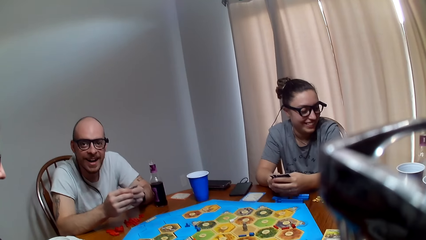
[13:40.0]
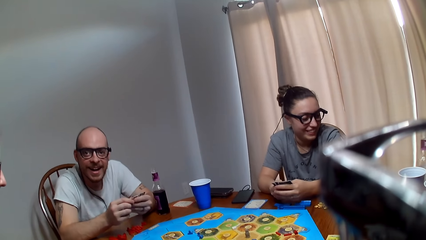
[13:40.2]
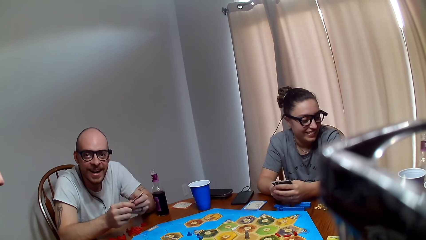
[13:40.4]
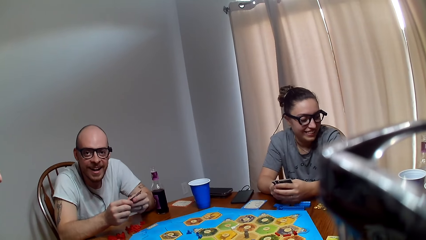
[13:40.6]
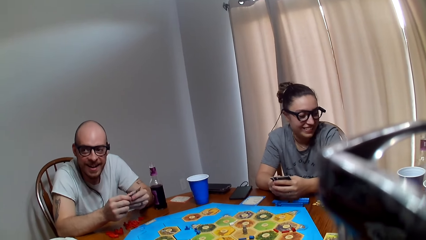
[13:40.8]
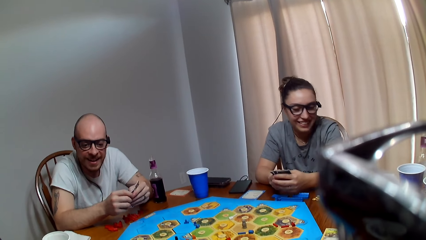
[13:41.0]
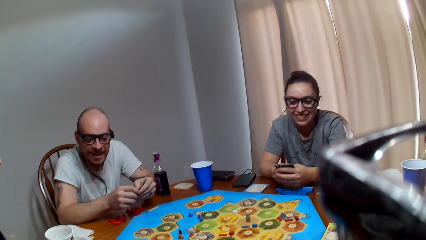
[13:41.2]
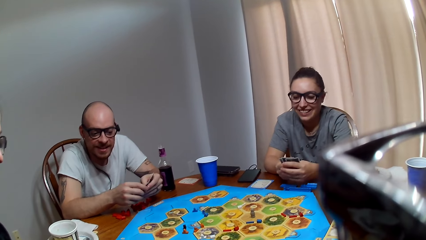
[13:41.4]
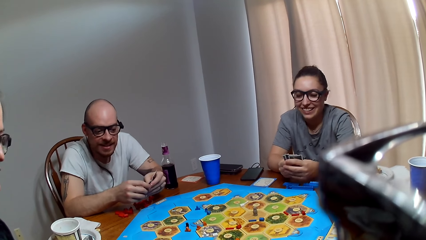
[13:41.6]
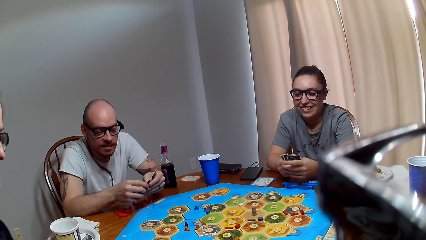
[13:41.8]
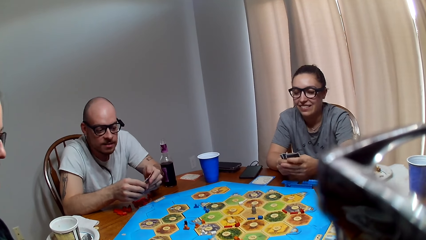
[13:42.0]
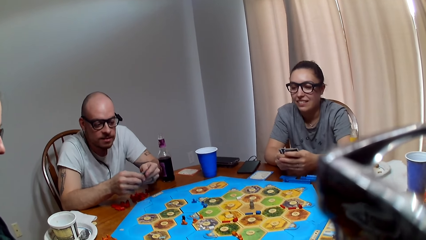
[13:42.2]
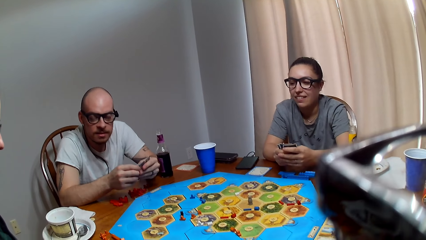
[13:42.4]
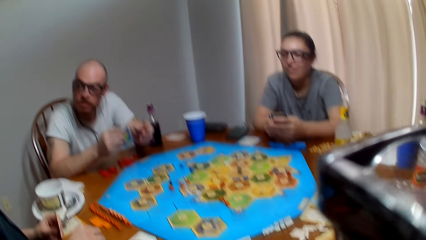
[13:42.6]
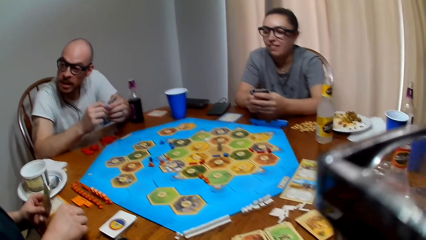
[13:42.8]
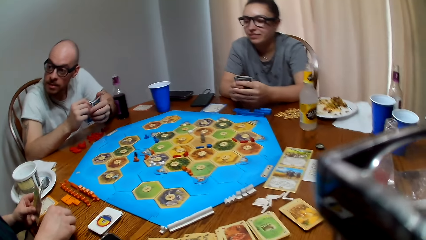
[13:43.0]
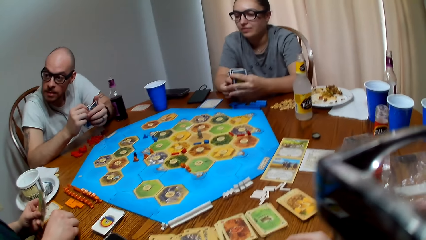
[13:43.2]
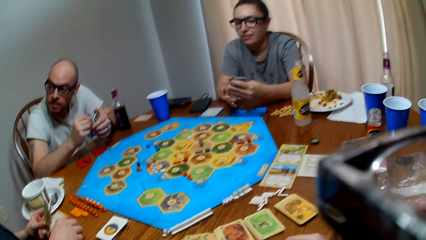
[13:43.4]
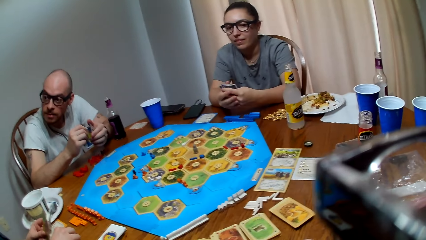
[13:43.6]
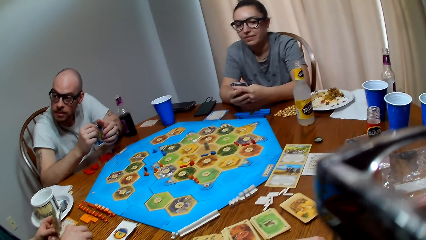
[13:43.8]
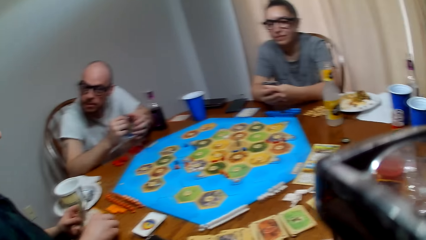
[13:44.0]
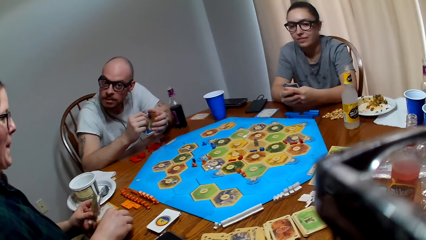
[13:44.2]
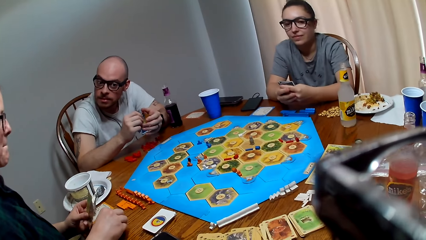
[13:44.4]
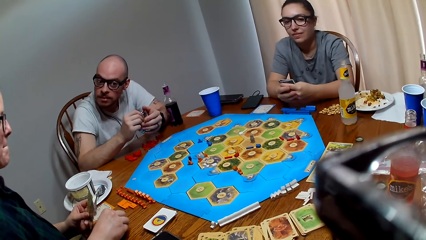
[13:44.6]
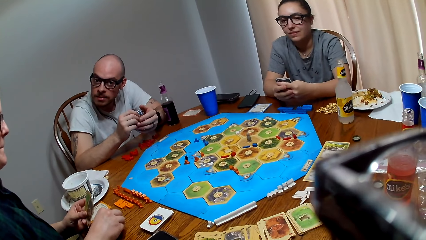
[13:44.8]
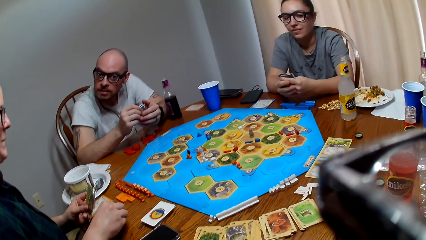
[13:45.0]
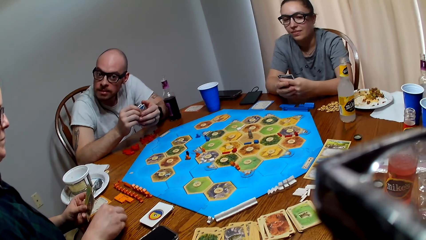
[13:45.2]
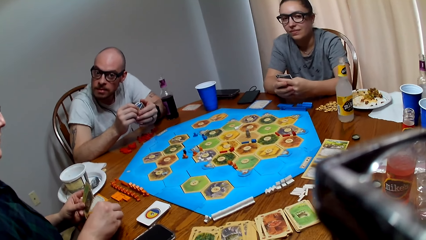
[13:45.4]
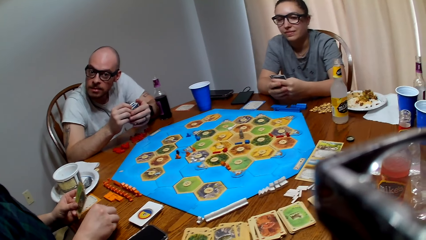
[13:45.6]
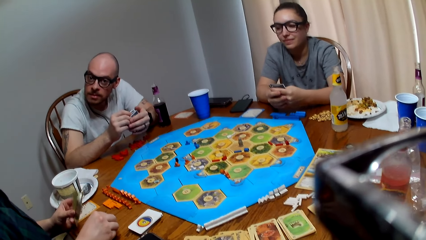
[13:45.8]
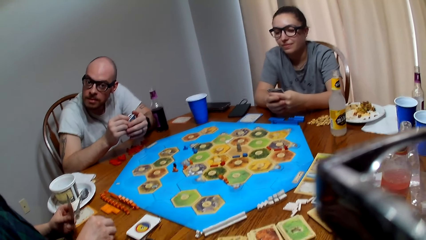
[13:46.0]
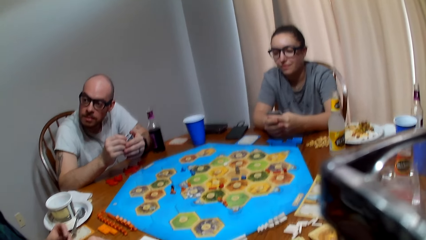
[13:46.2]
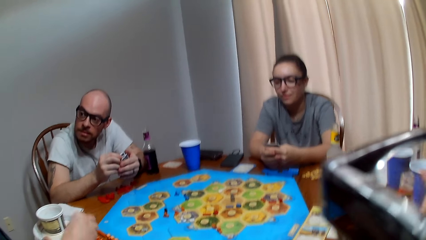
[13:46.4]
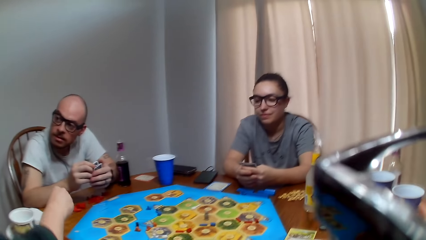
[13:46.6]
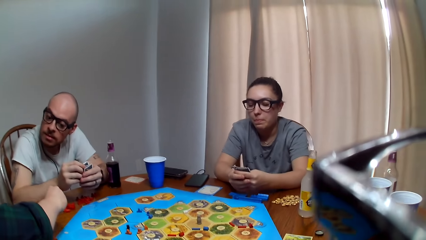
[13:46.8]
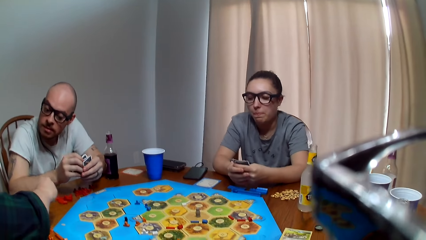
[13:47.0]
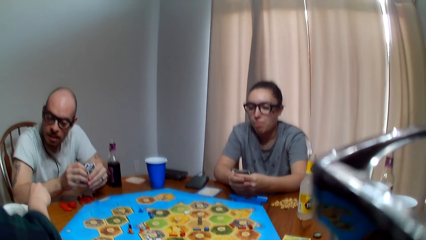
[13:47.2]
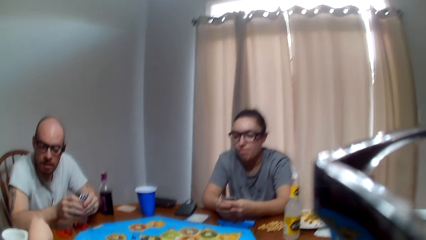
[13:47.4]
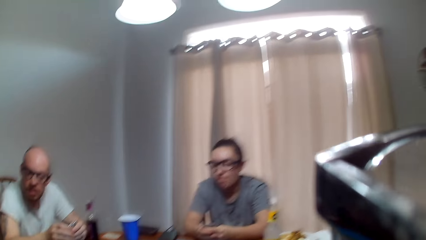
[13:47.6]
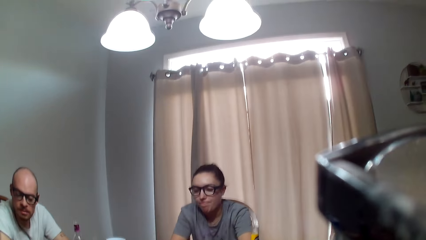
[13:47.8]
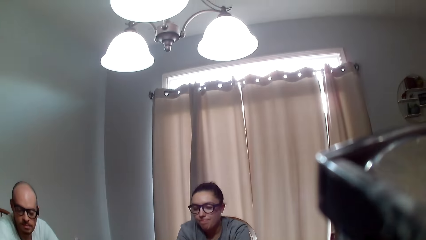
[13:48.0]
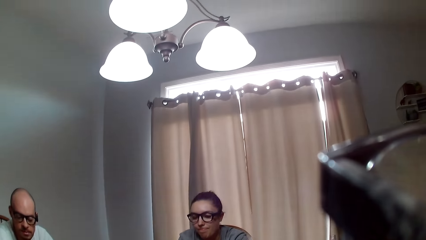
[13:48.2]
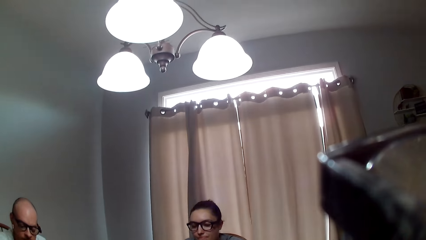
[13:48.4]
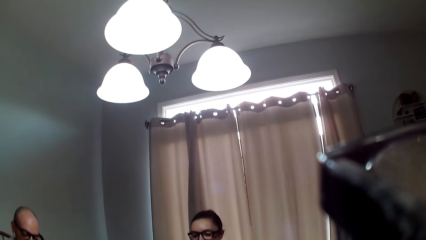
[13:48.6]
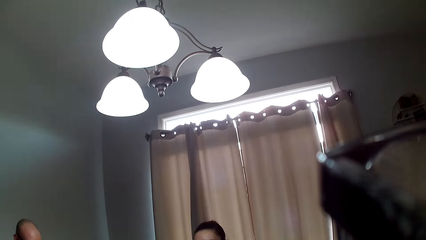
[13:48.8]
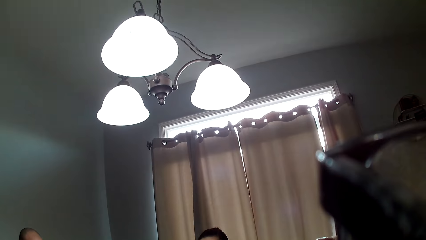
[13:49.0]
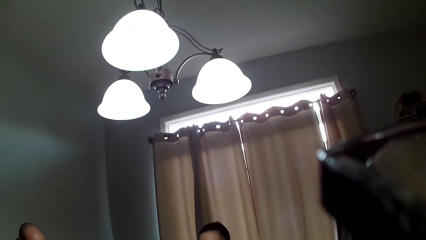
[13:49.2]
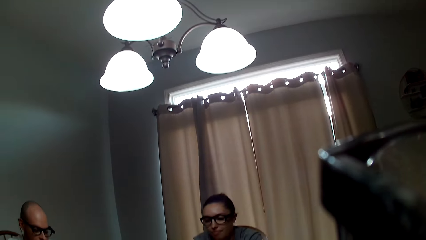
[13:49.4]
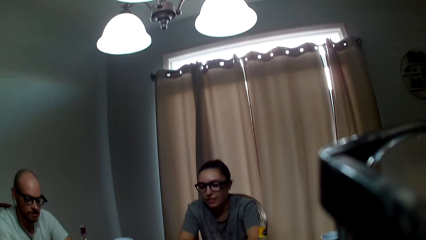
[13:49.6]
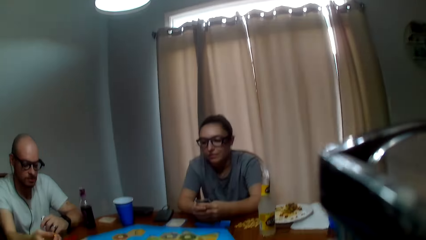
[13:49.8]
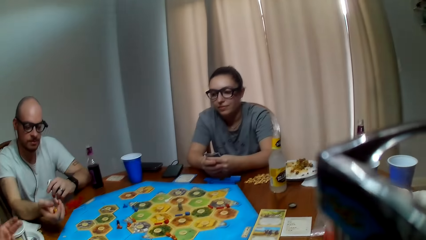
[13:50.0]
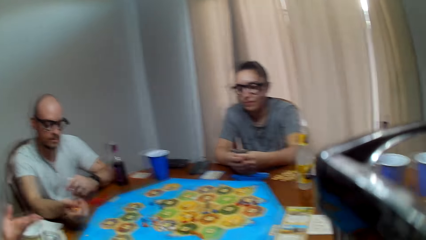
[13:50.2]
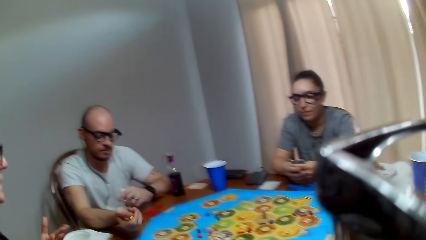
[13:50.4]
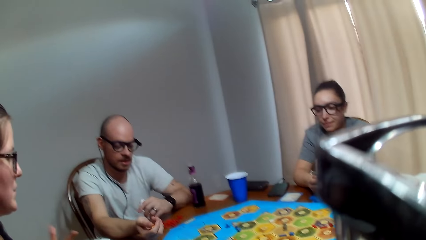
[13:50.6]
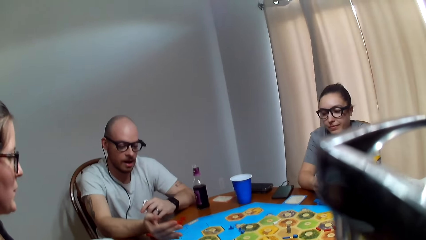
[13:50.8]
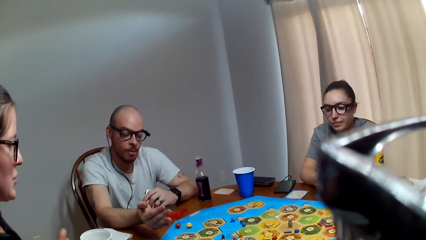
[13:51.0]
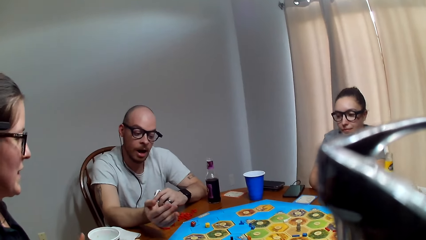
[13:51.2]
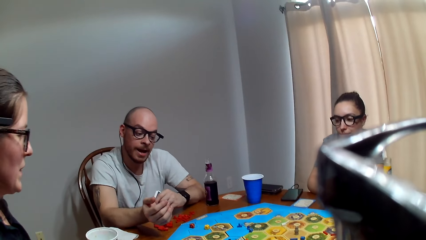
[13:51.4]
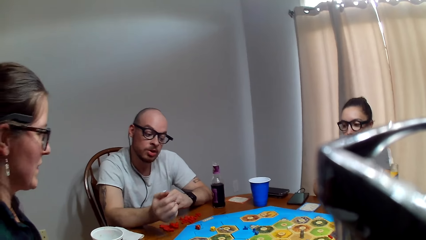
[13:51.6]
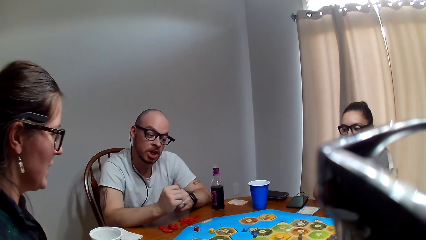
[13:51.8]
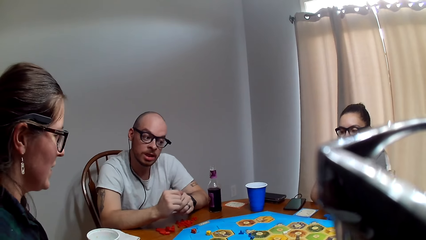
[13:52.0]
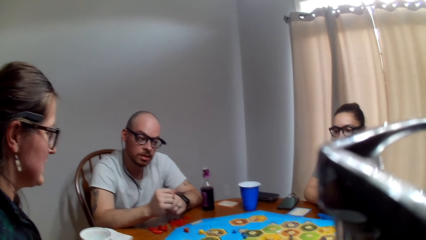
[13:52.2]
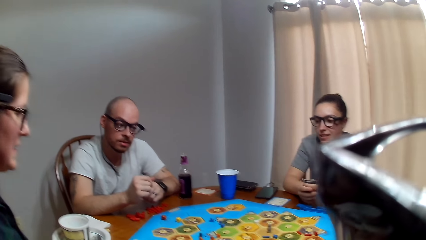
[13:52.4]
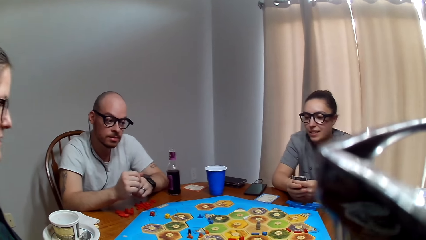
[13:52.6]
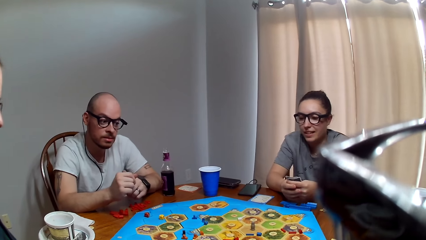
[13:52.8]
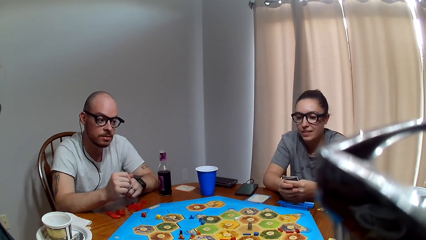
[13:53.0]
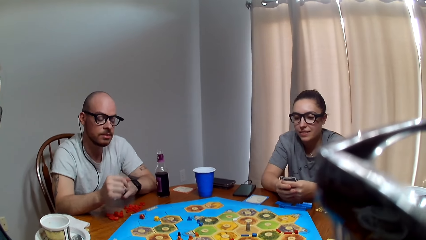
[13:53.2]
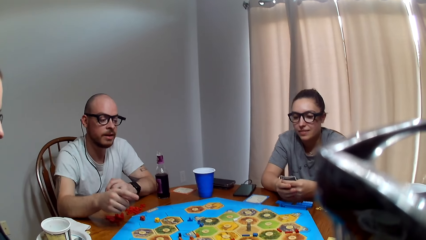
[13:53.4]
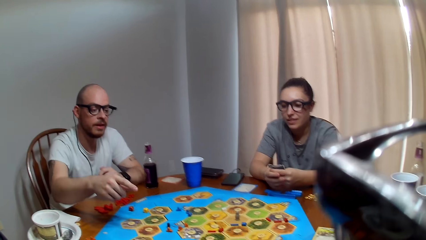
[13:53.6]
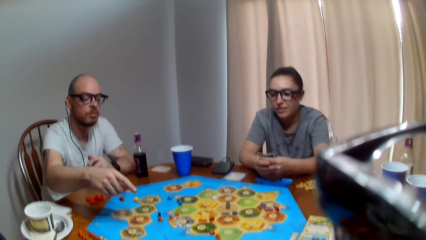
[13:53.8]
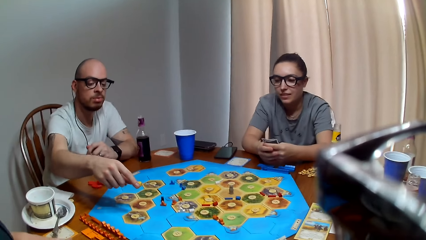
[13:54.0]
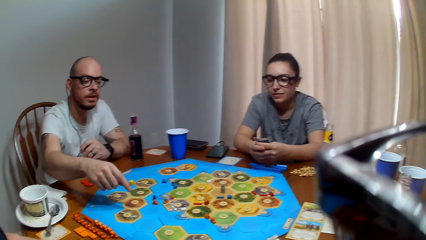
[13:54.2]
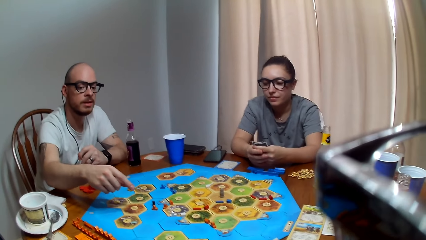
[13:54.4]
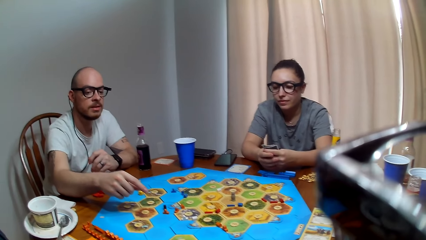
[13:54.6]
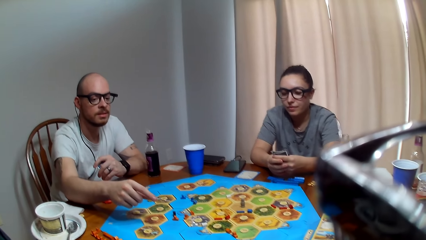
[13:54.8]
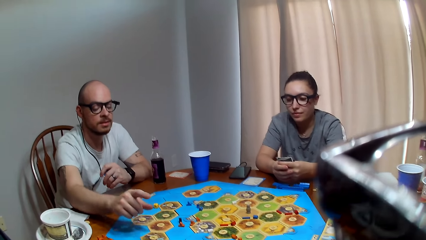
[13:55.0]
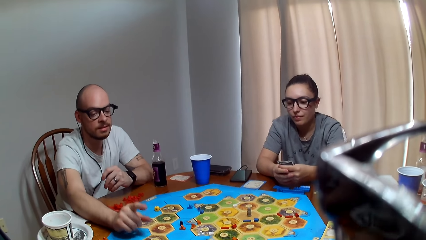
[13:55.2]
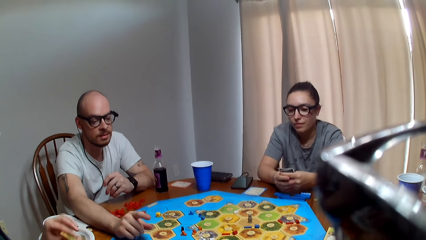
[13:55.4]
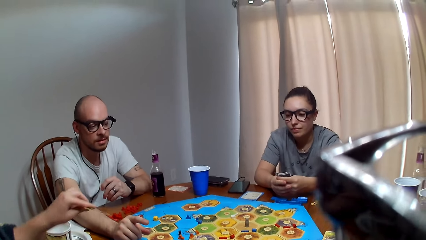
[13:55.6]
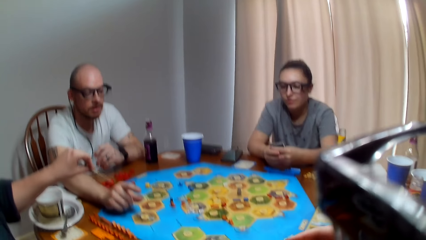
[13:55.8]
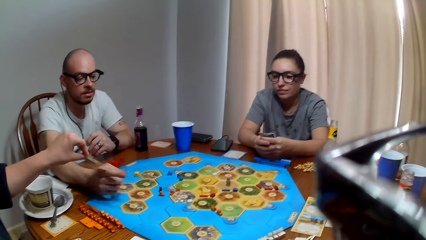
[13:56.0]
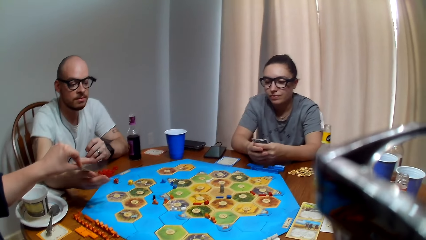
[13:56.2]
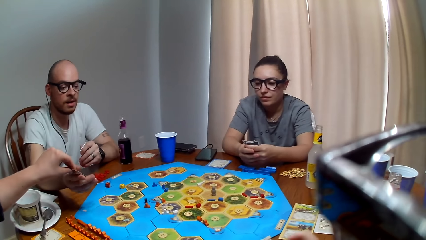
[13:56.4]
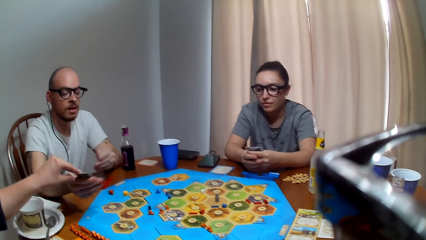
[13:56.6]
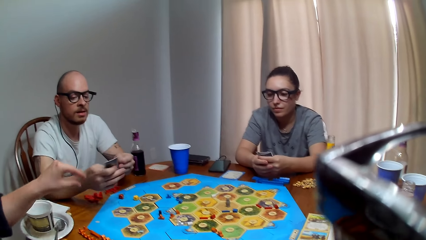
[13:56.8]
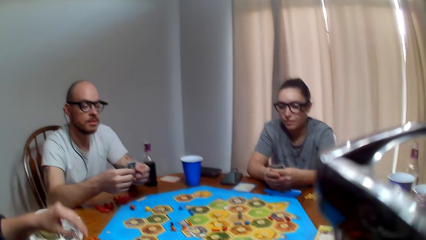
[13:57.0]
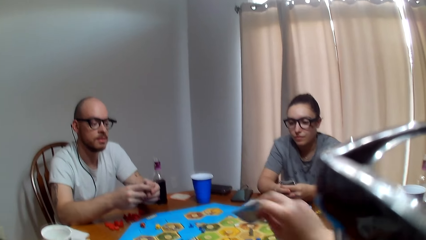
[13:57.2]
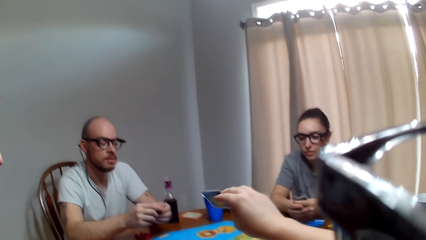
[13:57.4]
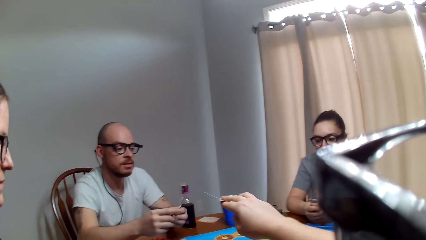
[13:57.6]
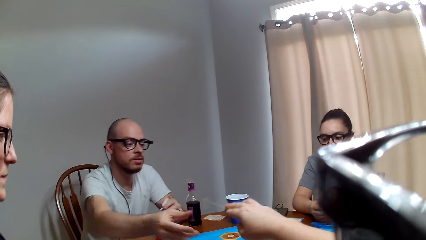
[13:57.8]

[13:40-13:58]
A man talks to a woman. The camera wearer speaks to the woman. The woman taps her hand on the table. The camera wearer speaks to the woman. The woman taps on the table and moves her hand. The man shakes the dice. The woman speaks to the man. The man throws the dice on the game board. The camera wearer speaks. The man points at the board. The woman hands over a card to the man. The man picks a card from the camera wearer.
